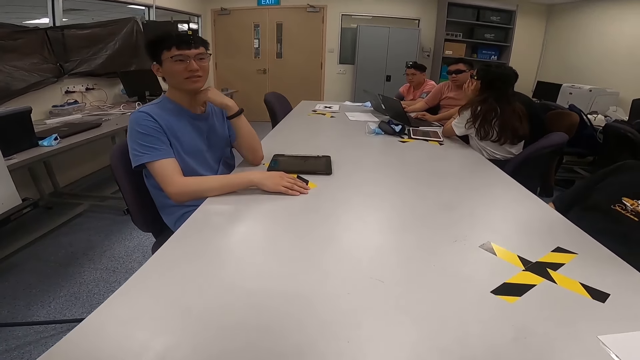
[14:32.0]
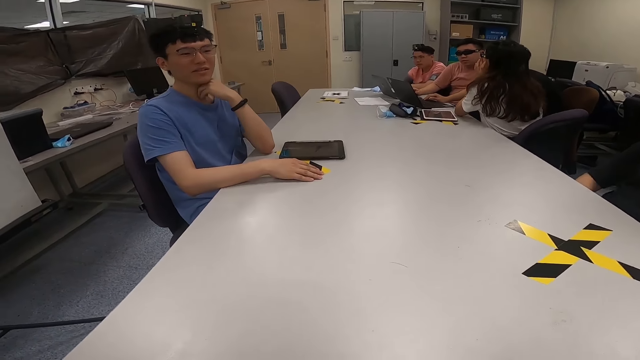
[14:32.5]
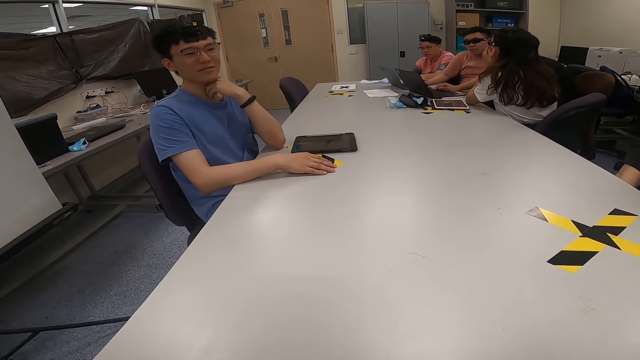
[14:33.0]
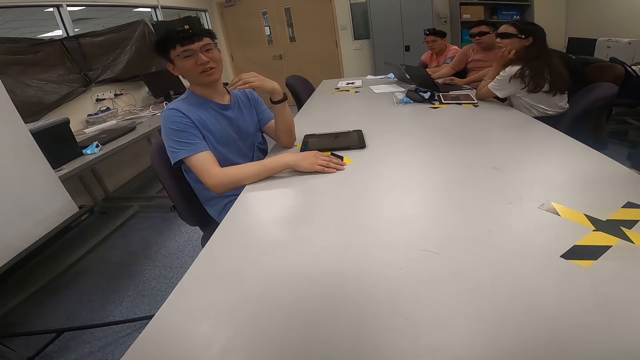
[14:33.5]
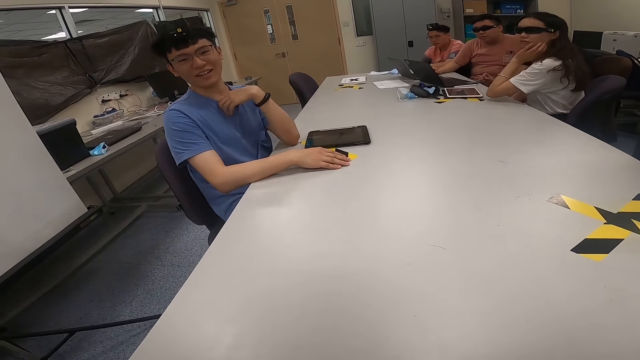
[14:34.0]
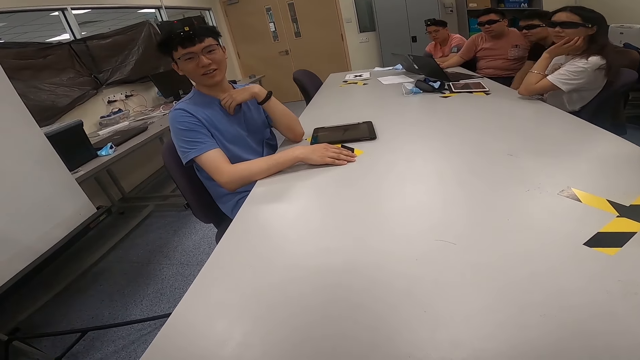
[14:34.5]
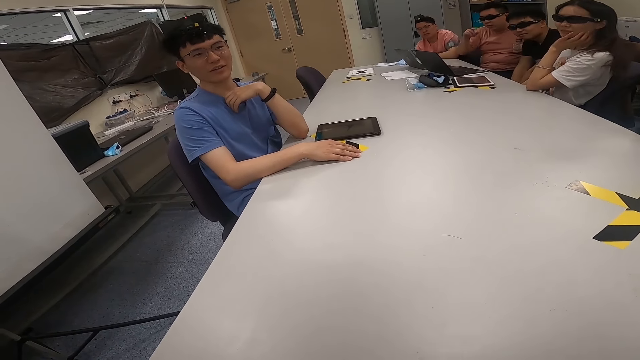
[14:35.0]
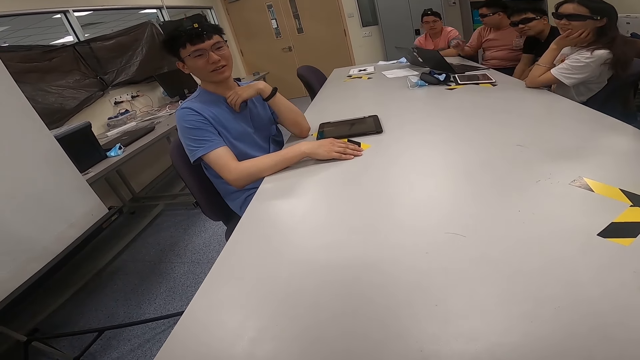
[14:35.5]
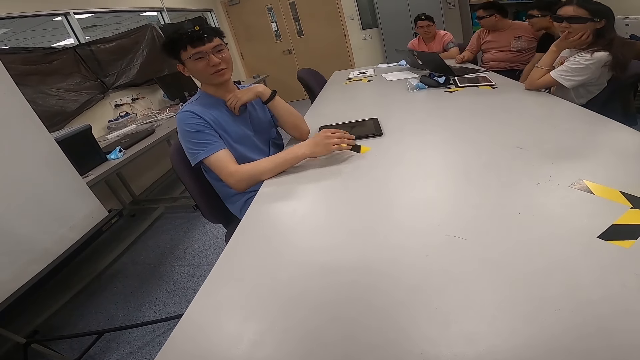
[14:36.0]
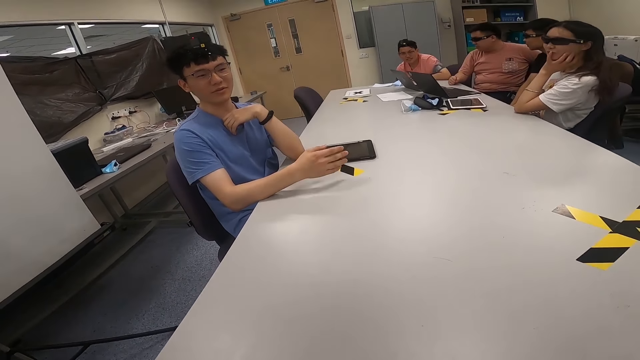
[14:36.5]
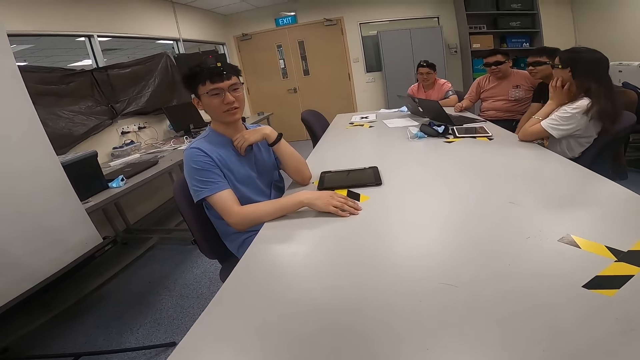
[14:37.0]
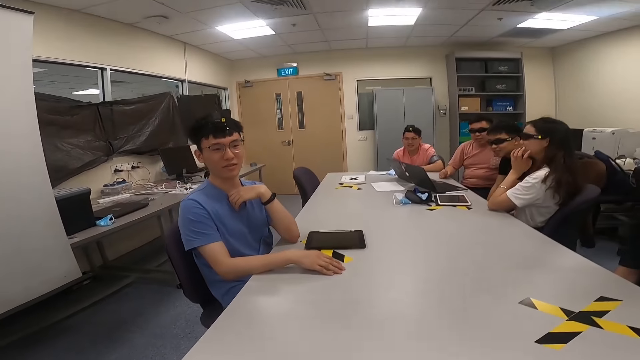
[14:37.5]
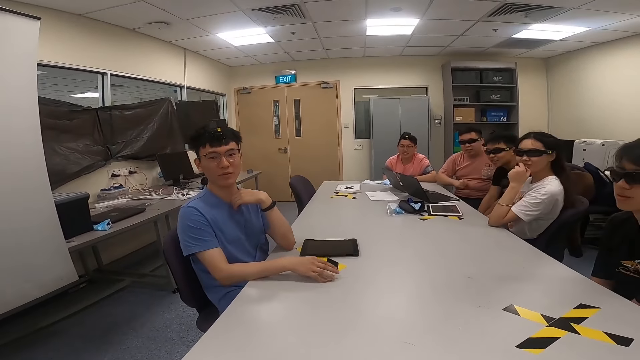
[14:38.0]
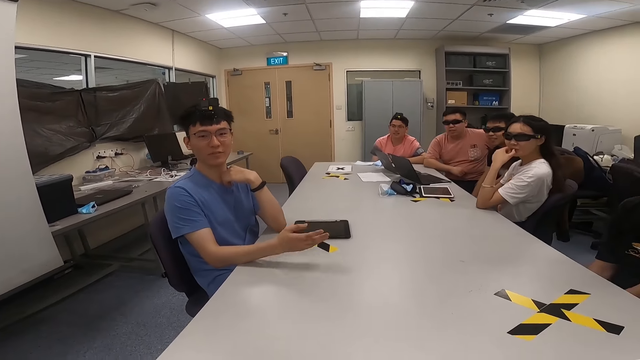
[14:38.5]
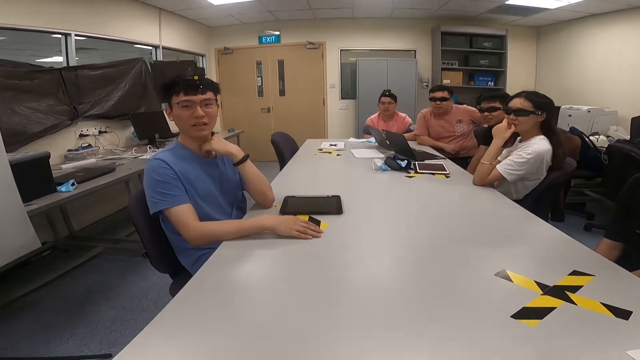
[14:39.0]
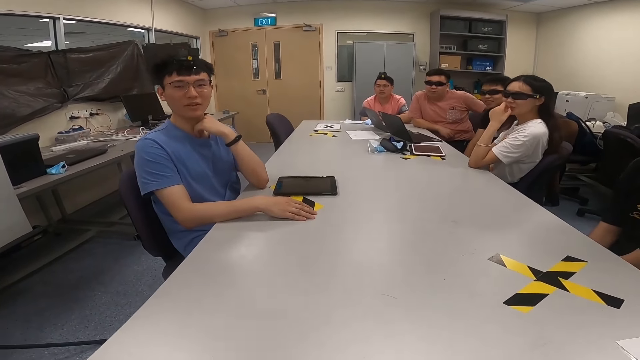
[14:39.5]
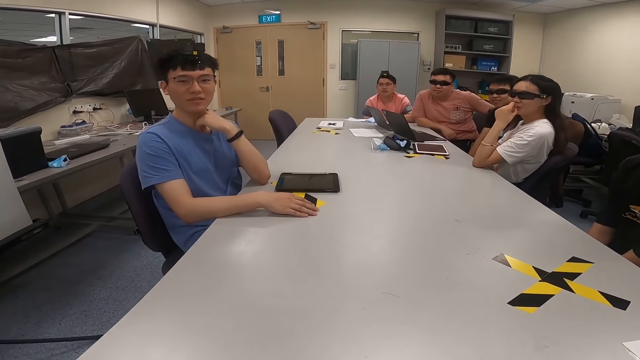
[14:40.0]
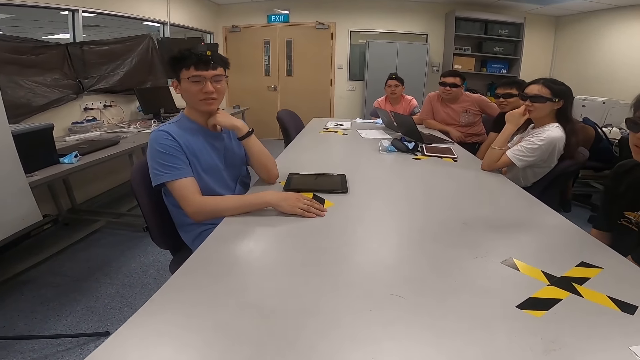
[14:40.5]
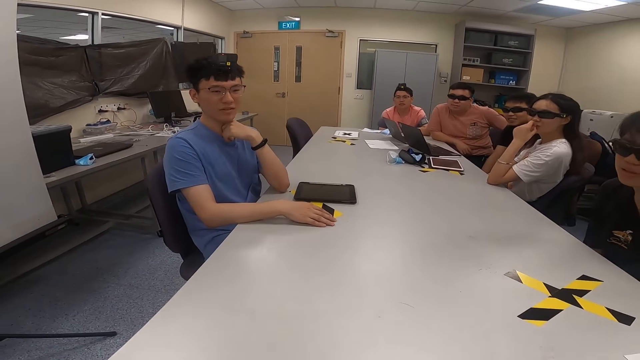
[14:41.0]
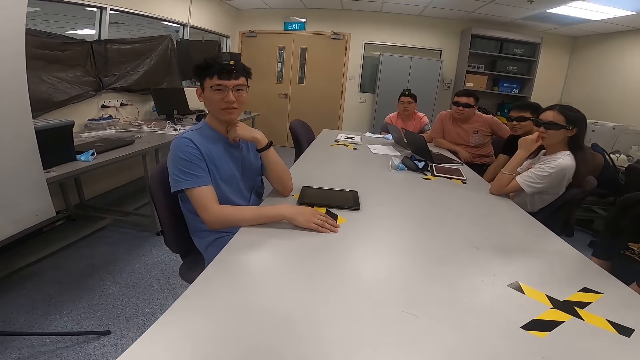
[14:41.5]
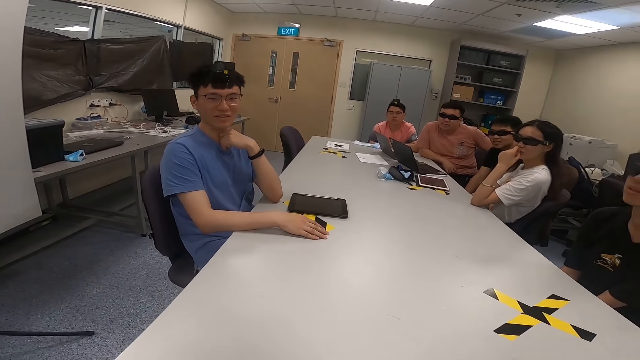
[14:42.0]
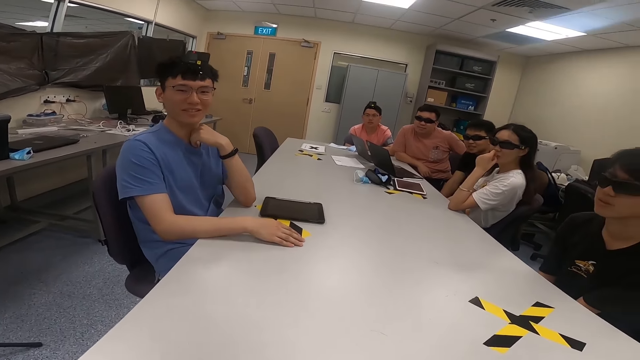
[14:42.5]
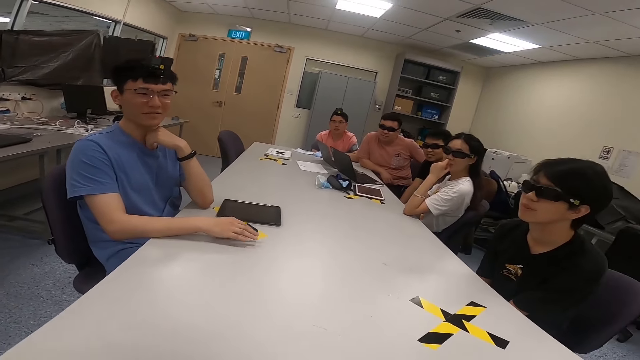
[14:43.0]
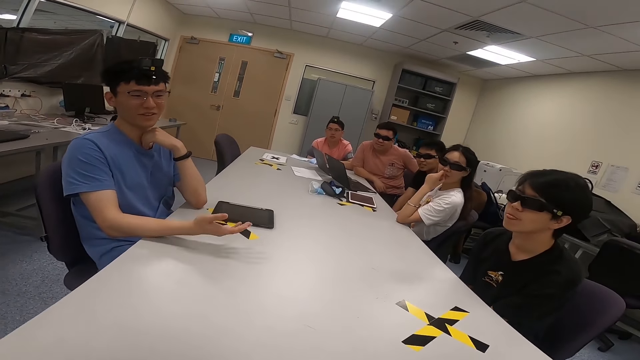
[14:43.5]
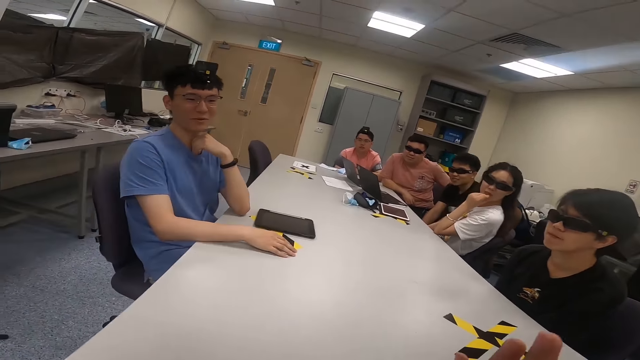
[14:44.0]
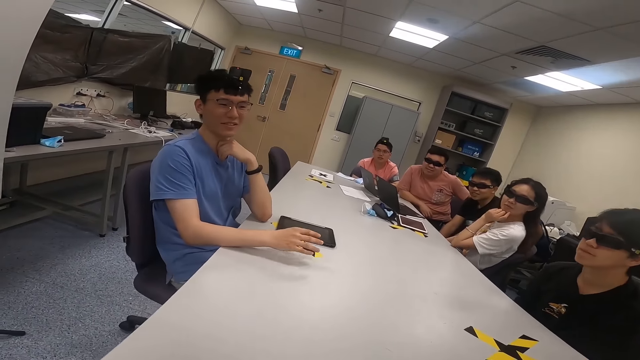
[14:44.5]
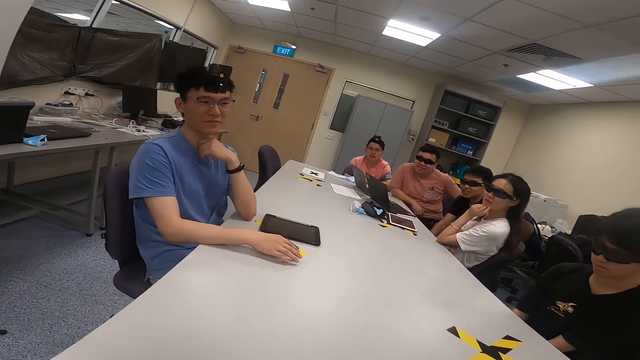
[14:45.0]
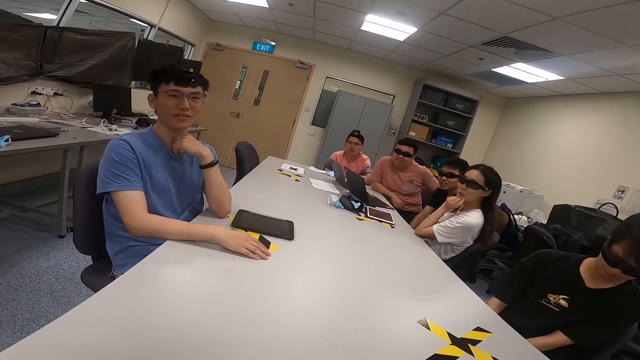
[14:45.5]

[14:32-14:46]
A woman swings on a chair. A man swings with the chair. The camera wearer converses with another man.

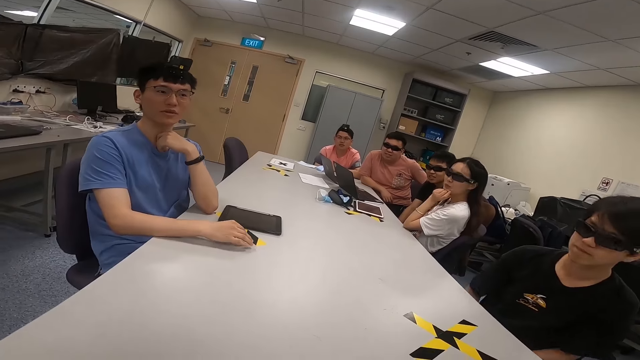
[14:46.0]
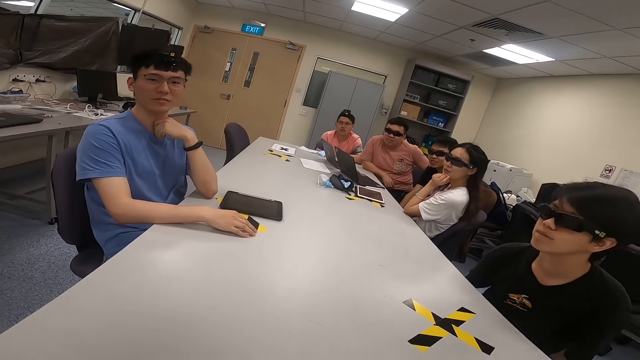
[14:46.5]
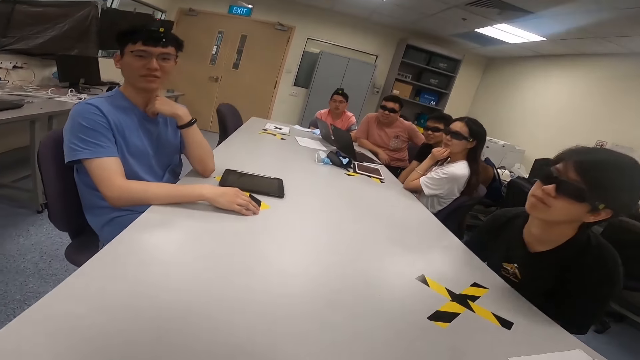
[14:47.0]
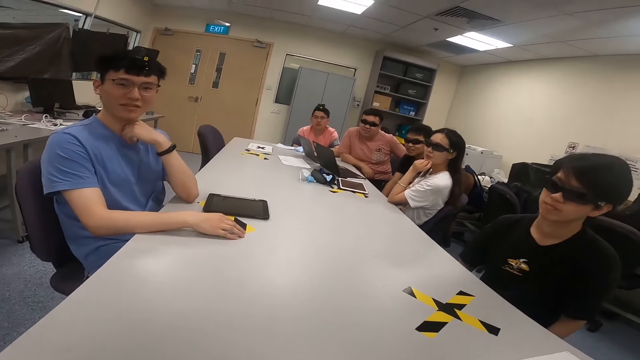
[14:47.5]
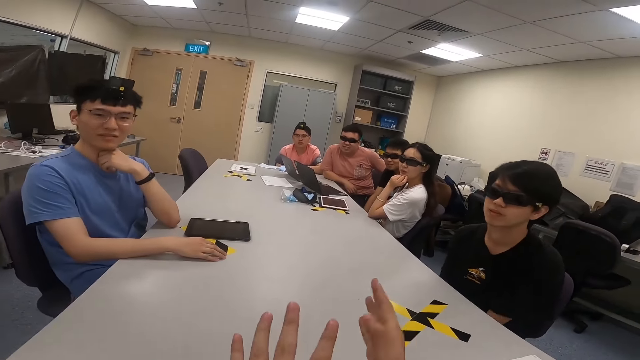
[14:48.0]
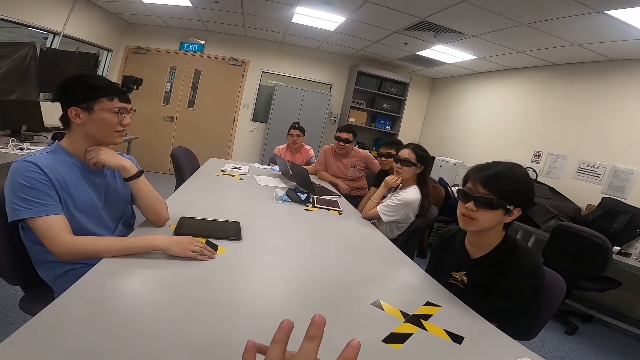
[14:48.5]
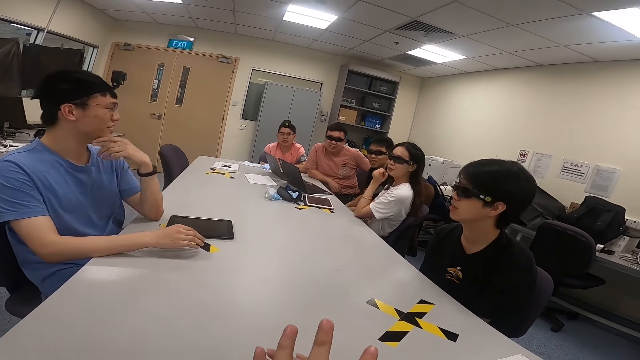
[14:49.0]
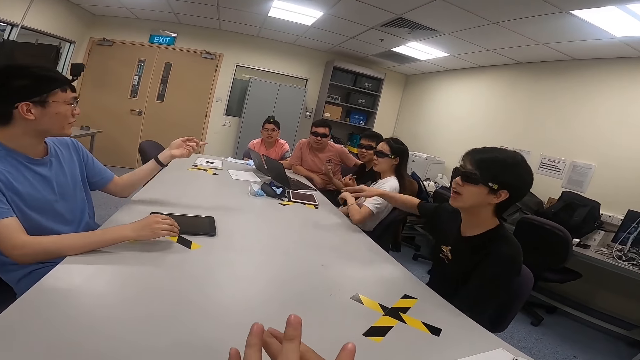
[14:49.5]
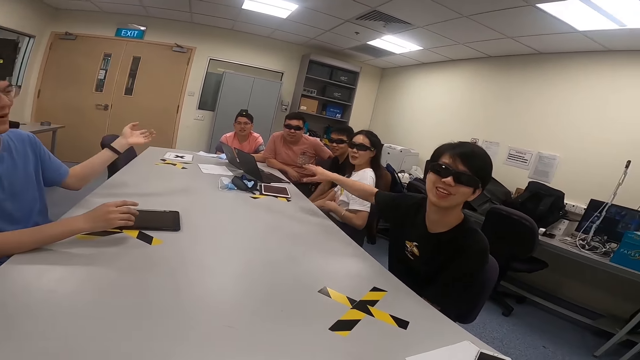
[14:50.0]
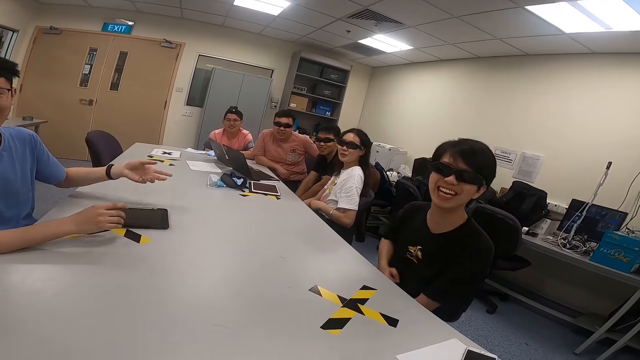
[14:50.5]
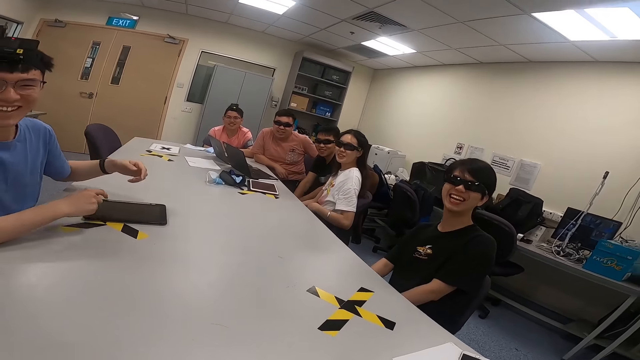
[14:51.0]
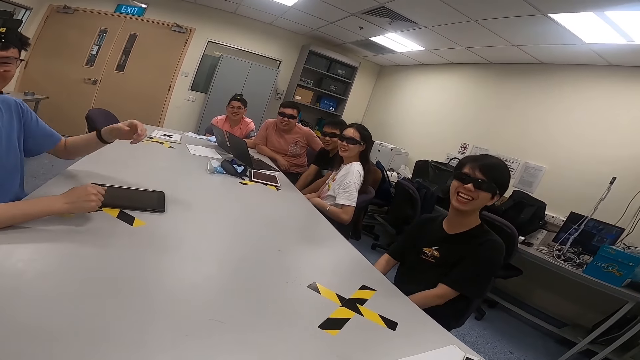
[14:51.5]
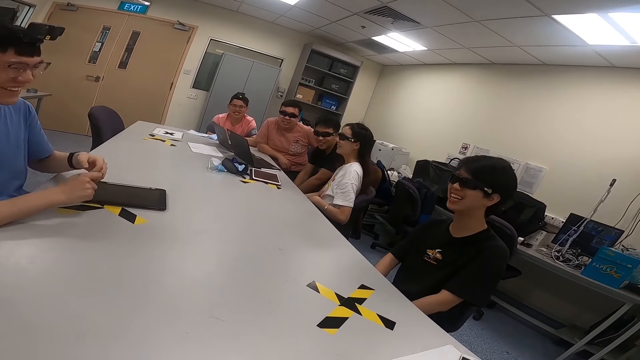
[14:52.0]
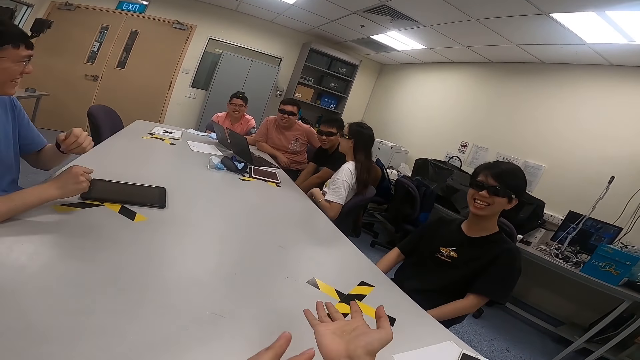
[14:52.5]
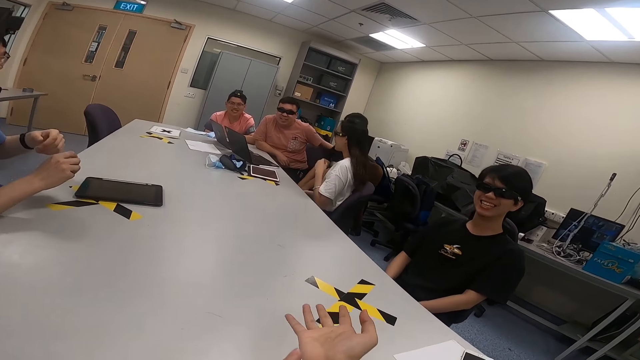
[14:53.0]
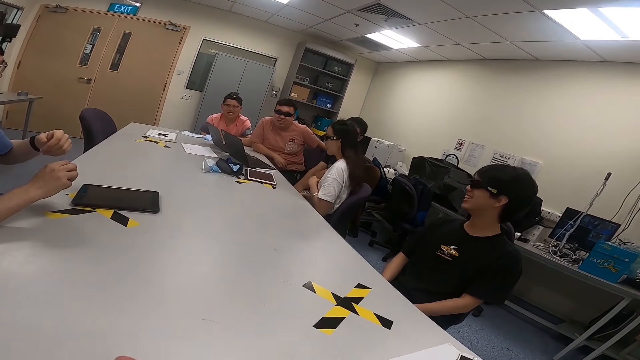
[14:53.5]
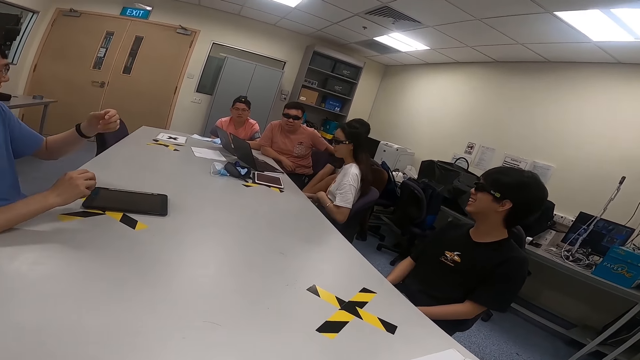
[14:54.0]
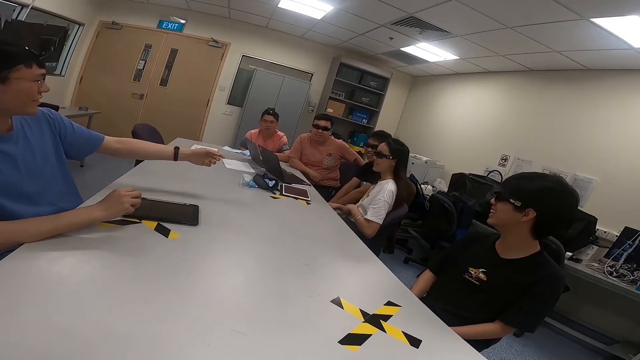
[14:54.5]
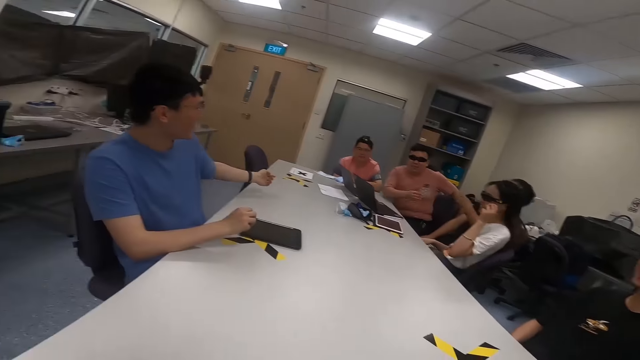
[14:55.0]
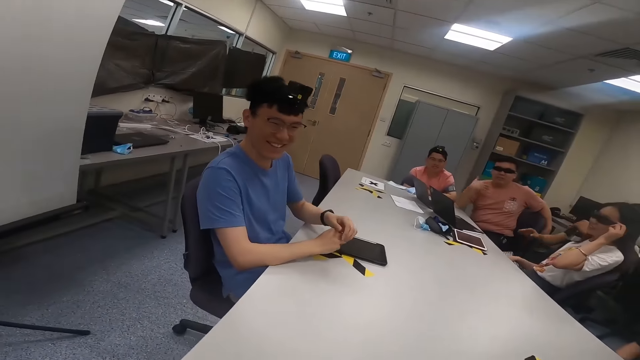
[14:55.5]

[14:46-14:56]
A man swings on a chair. The camera wearer lifts his hands. He moves his hands. The man points. He moves his hand. Another man moves his hand. A third man lowers his left hand. The camera wearer moves his hands. He lifts his hands. A woman nods her head. The second man moves his hand.
